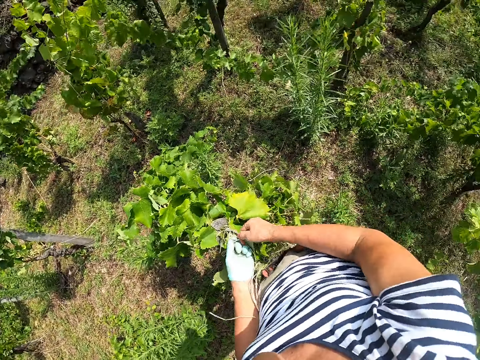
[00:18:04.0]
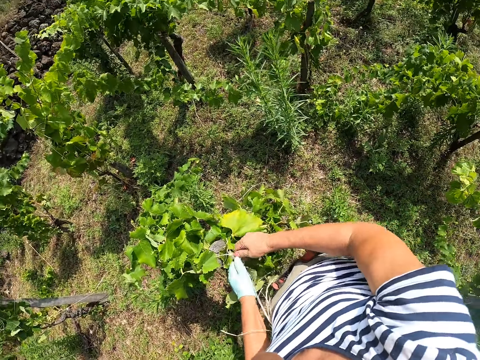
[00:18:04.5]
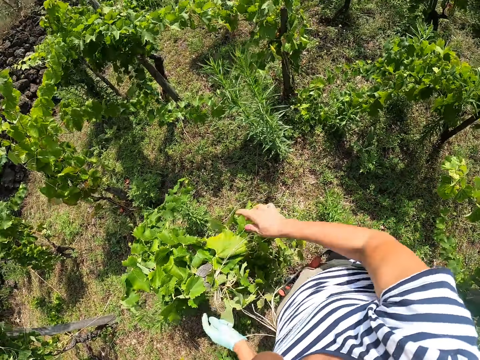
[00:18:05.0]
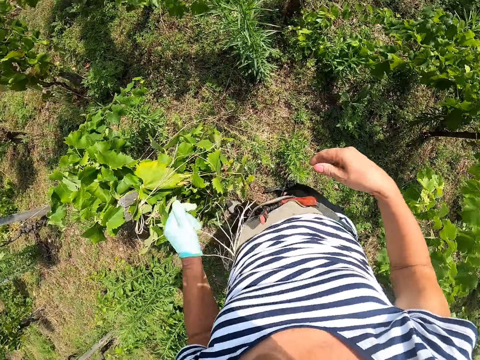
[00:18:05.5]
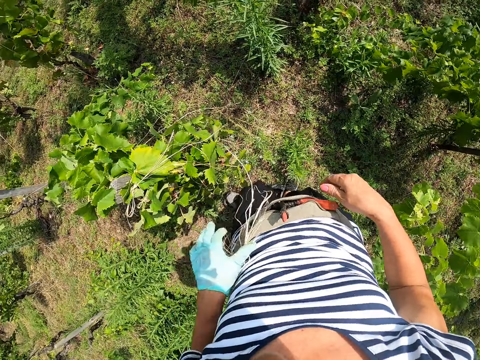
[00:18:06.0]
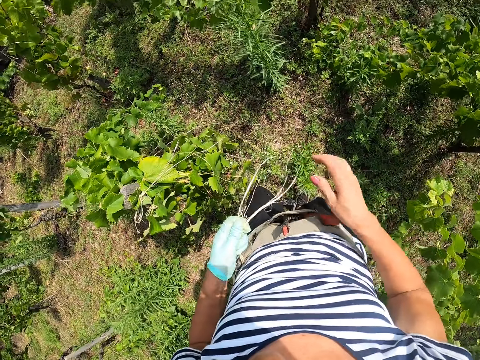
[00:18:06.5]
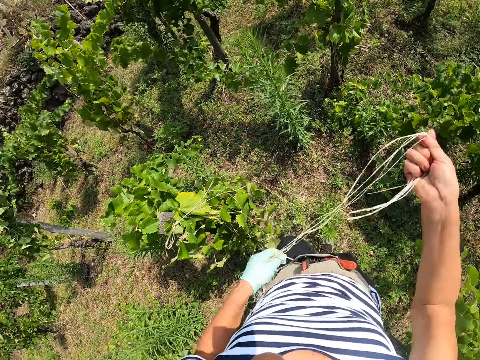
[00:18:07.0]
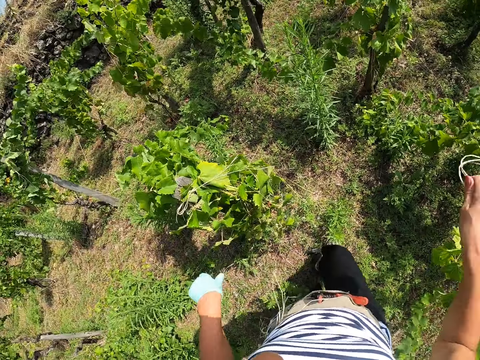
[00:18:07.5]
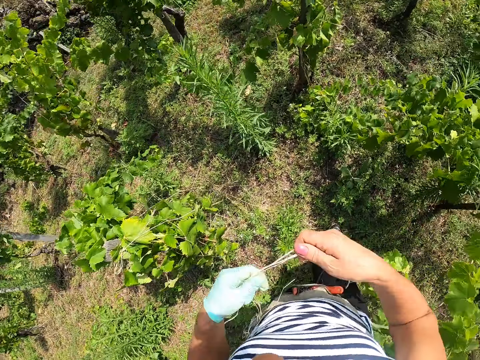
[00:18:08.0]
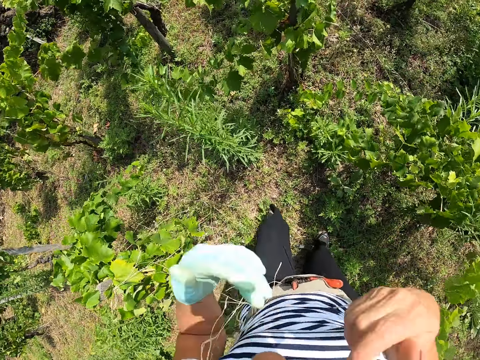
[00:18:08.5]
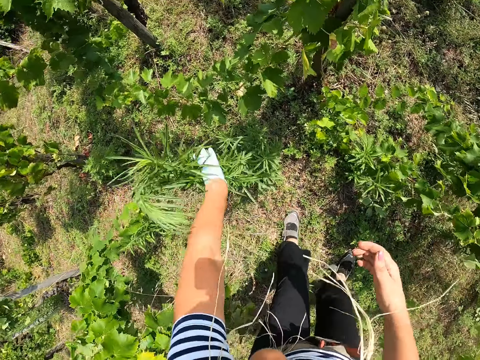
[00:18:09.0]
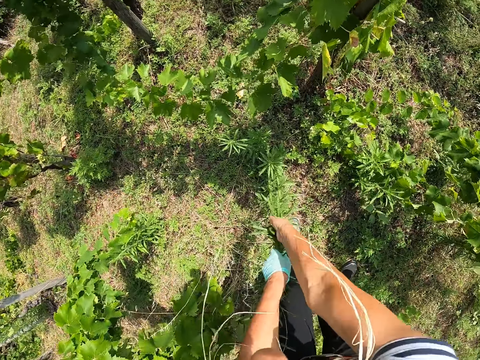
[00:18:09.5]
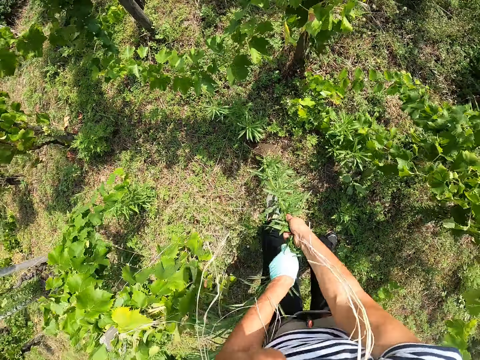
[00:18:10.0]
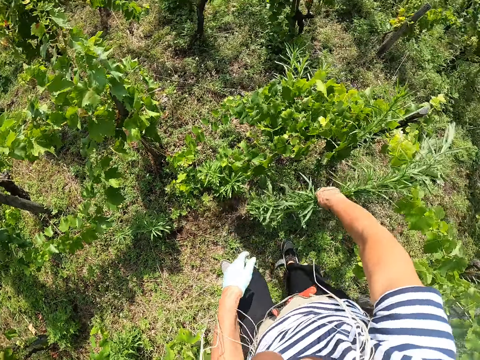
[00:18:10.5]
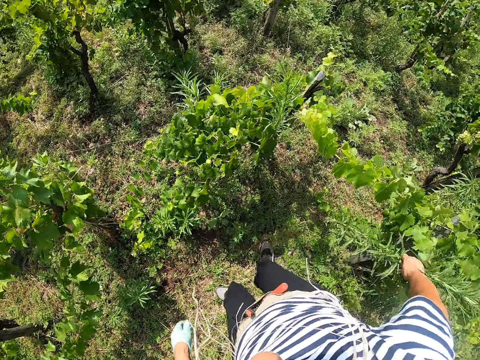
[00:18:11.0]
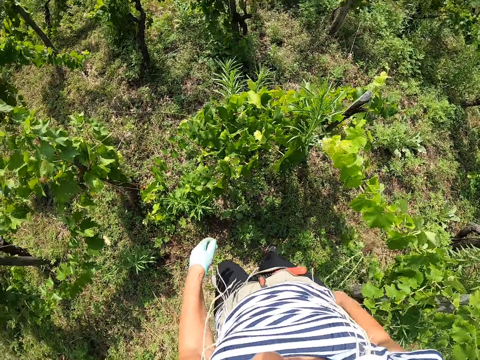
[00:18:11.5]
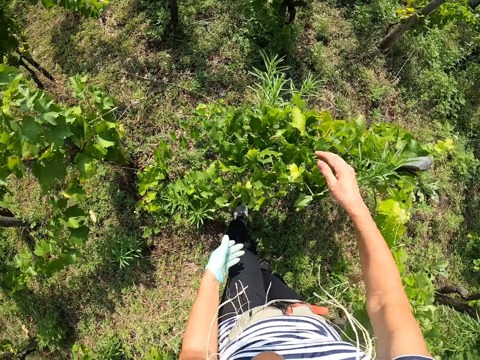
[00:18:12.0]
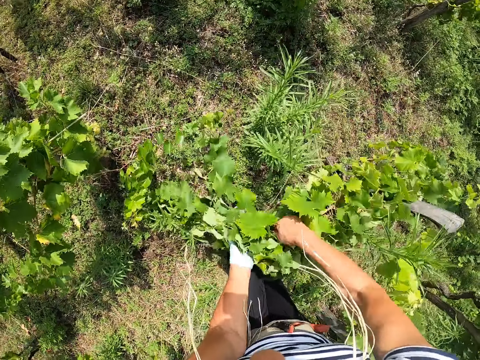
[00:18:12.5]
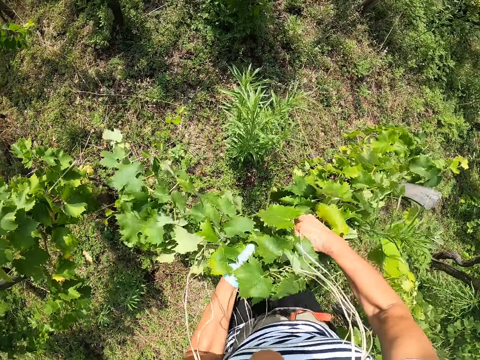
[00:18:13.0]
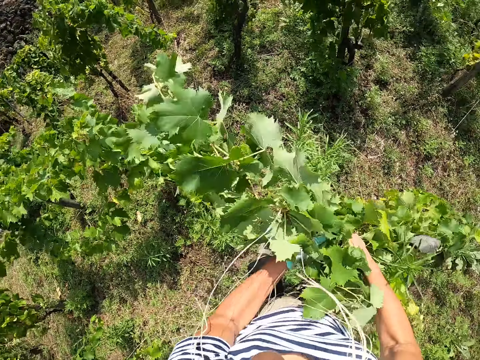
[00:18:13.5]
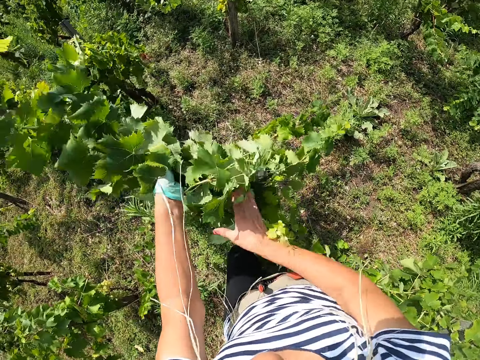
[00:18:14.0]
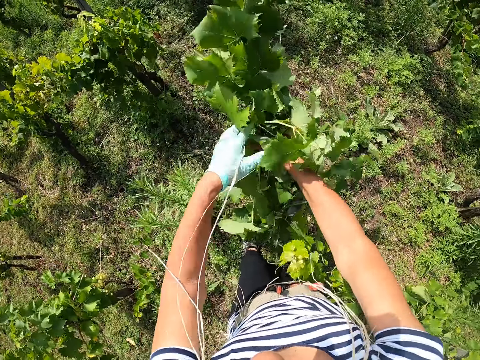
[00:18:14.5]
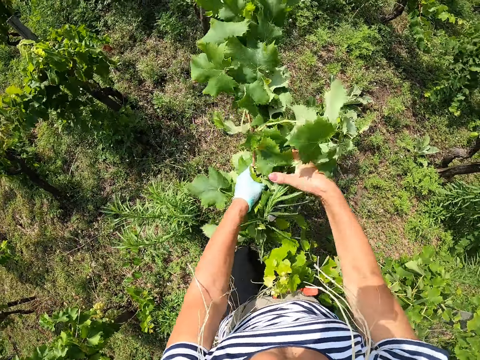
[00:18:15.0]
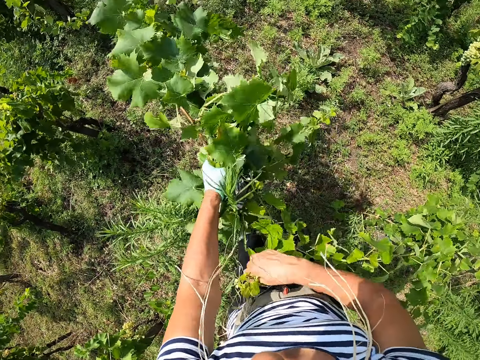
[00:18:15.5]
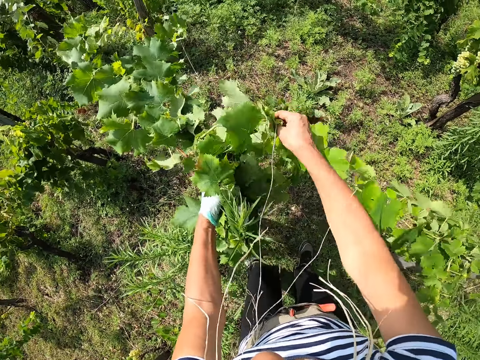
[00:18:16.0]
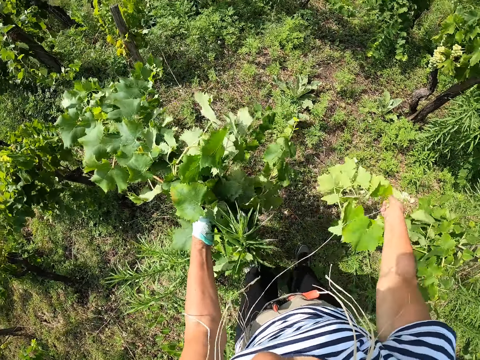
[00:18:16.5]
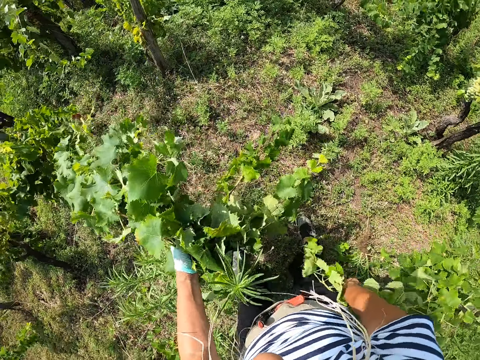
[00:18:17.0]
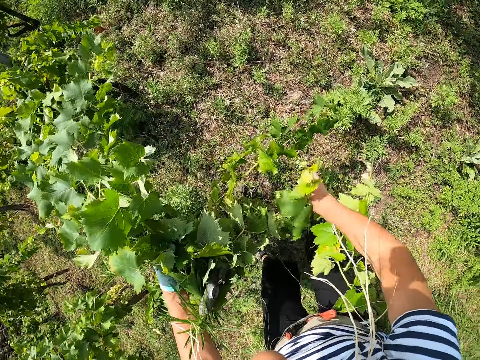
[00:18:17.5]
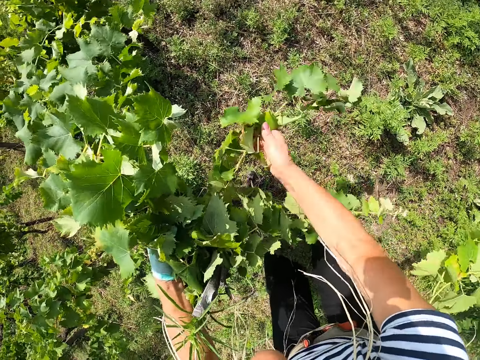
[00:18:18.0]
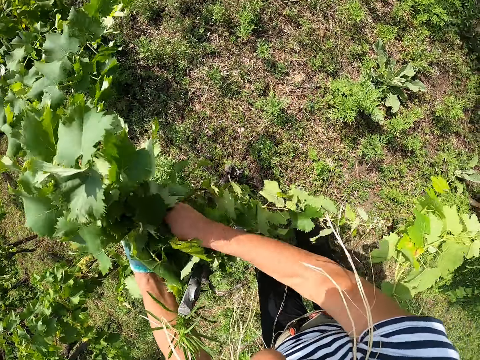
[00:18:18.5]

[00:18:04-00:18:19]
The camera wearer holds the strands. He touches the rope with his left hand. He pulls out some pieces of rope from the rest. He walks in the vineyard. He puts the rope in his mouth. He pulls out some grass from the ground and throws the grass away. He holds the vegetable in his hand.

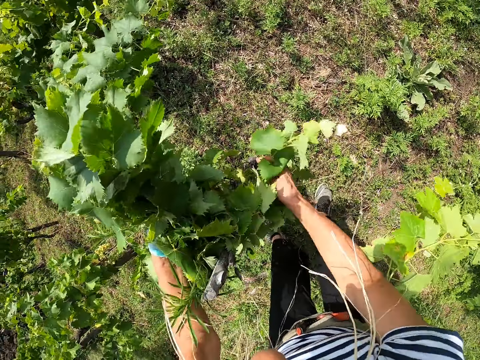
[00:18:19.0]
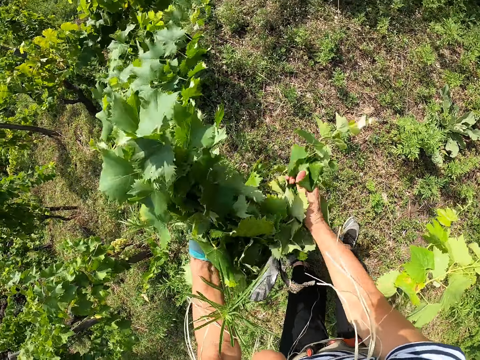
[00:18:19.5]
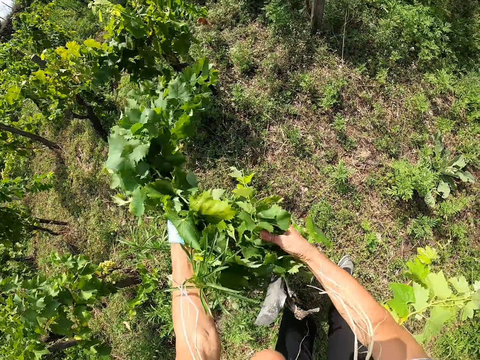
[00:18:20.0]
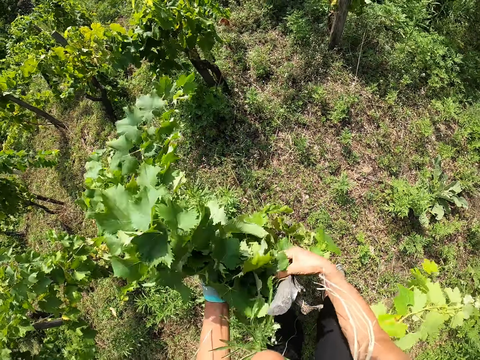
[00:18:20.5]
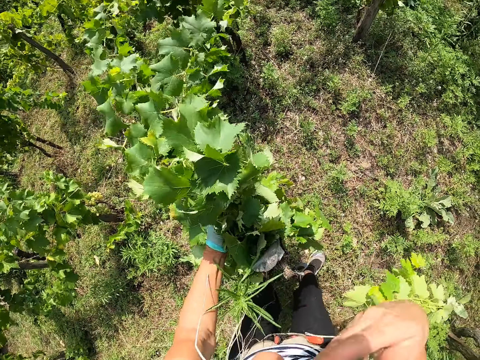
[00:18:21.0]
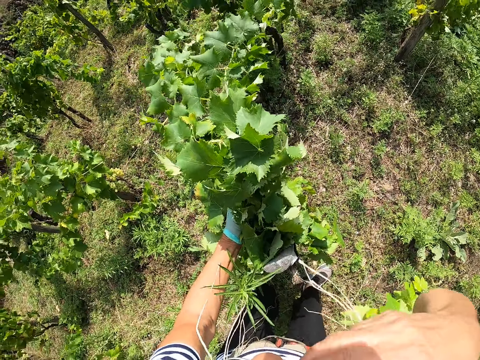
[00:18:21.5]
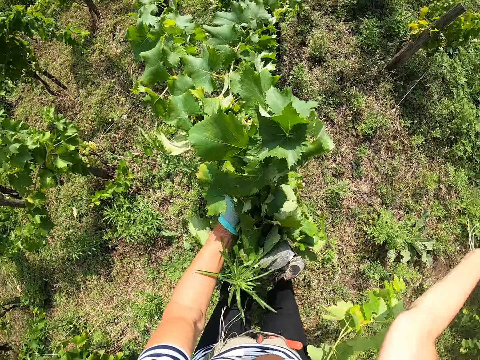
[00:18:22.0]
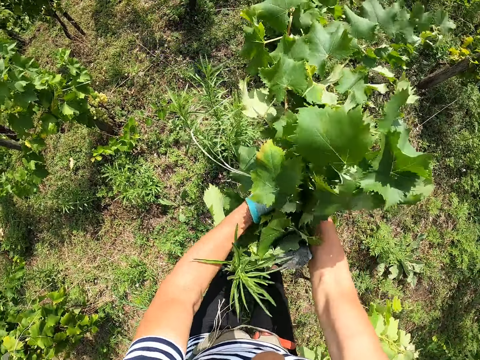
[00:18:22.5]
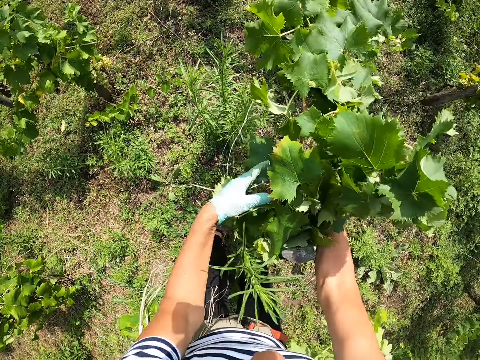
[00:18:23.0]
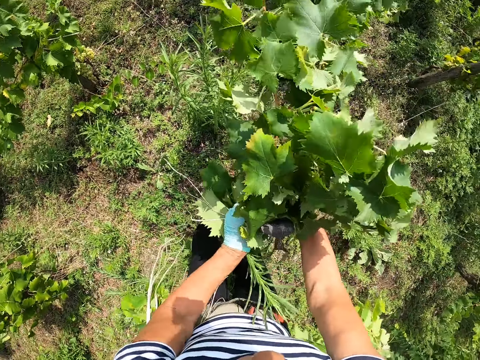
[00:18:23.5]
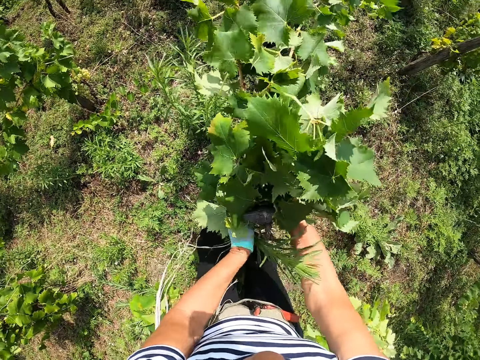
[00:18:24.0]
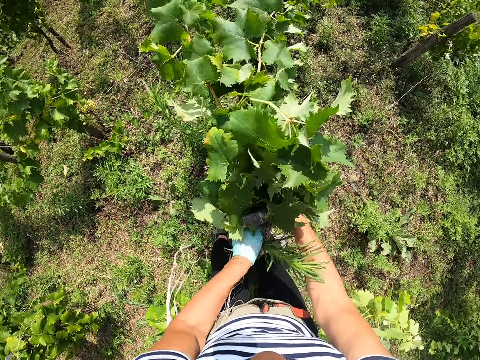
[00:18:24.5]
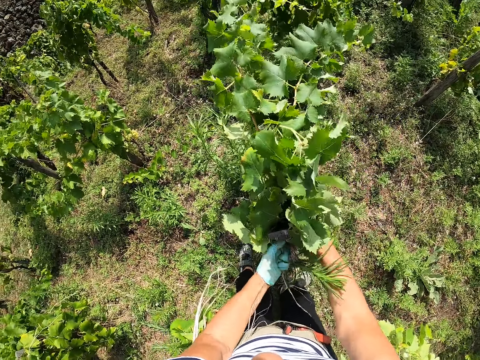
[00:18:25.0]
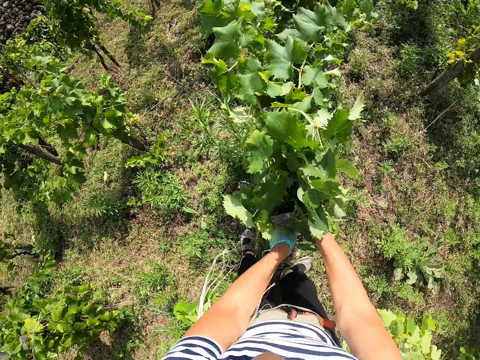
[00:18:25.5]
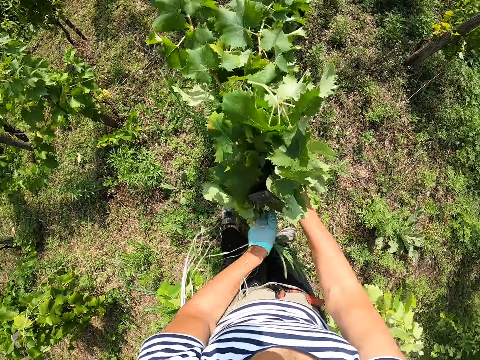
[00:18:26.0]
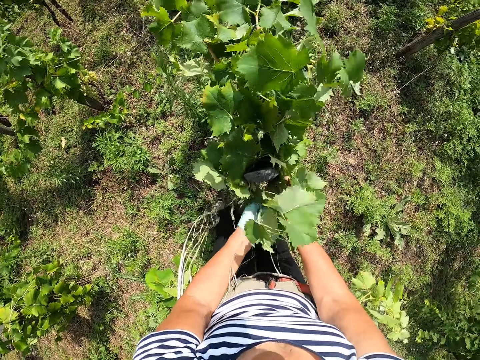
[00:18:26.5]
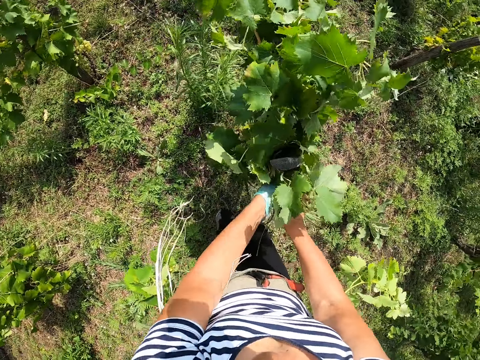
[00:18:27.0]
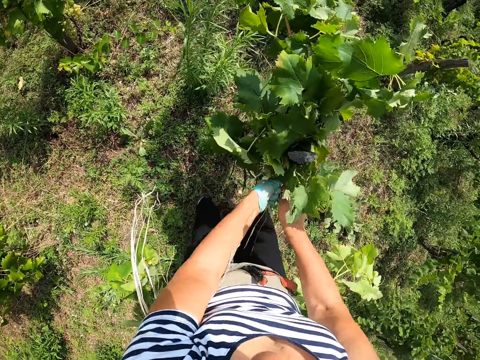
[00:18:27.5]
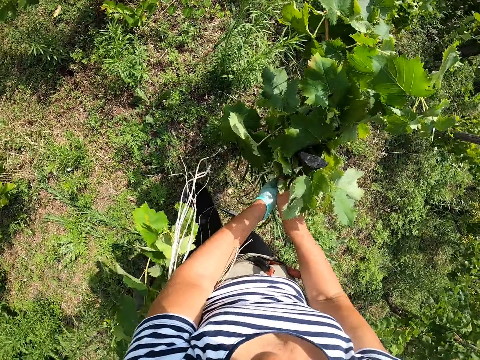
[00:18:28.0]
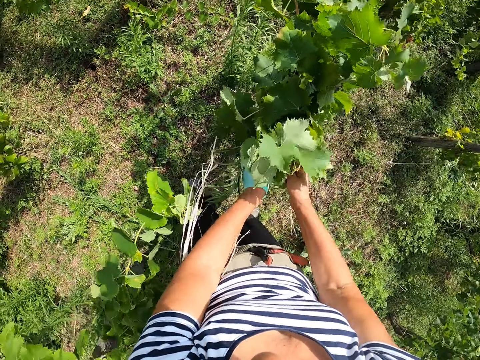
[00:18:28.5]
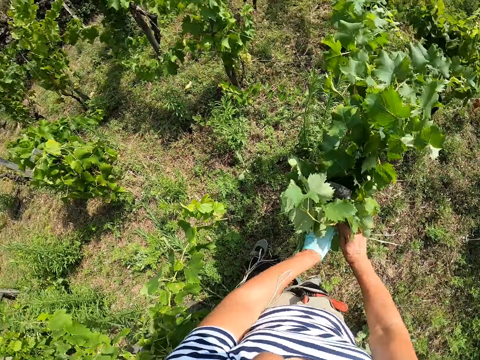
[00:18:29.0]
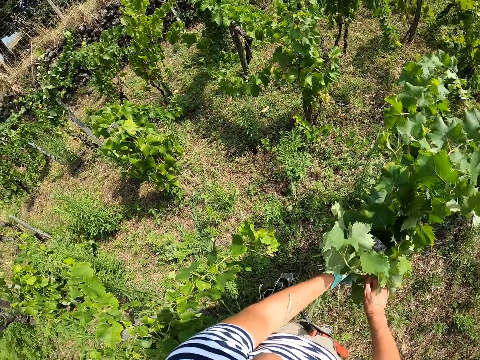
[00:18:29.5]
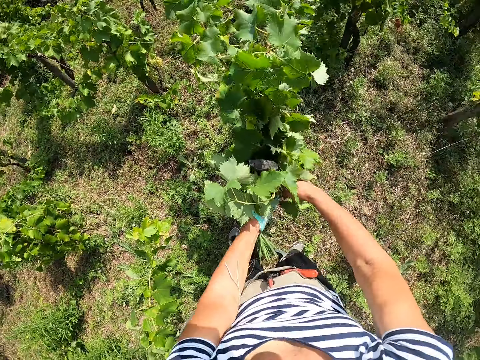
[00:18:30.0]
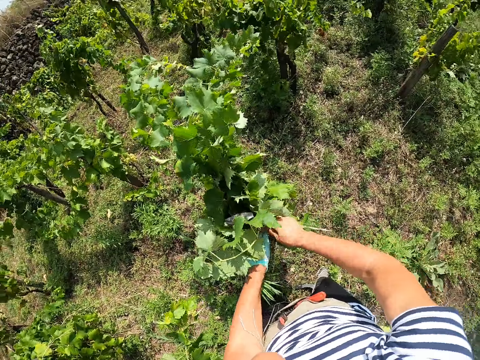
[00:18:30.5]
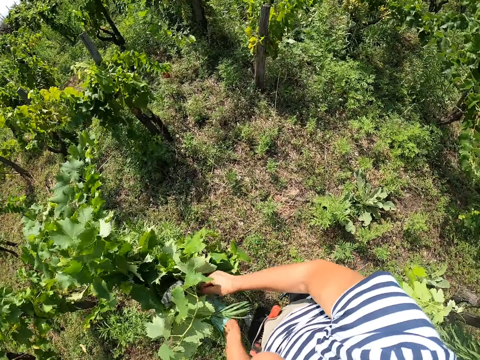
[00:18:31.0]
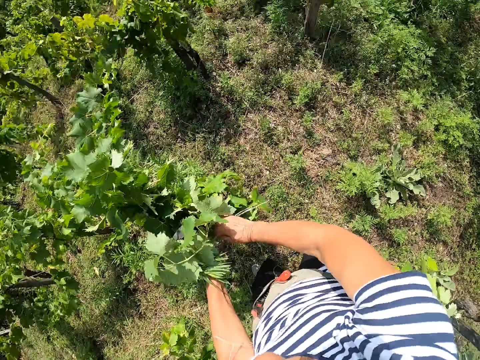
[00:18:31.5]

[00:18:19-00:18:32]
The camera wearer ties the vegetable leaf with the rope to a support.
